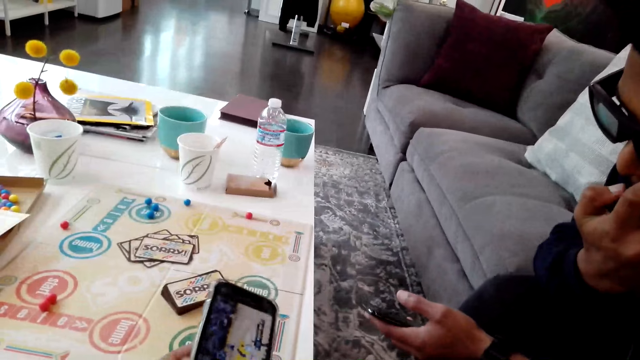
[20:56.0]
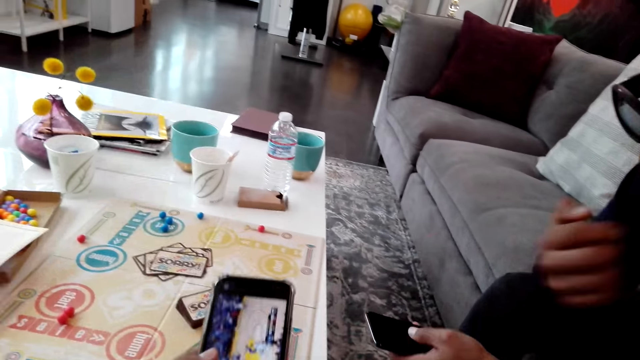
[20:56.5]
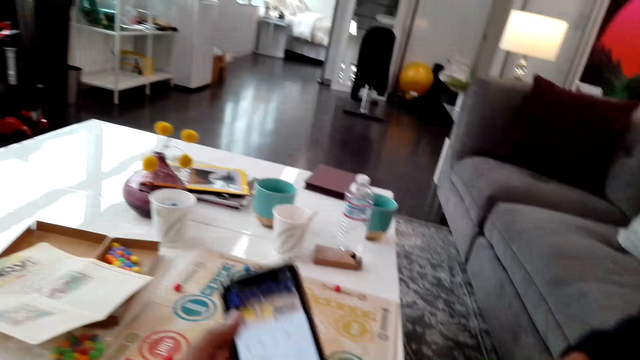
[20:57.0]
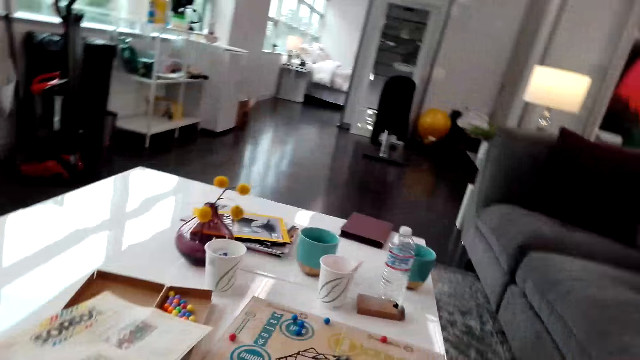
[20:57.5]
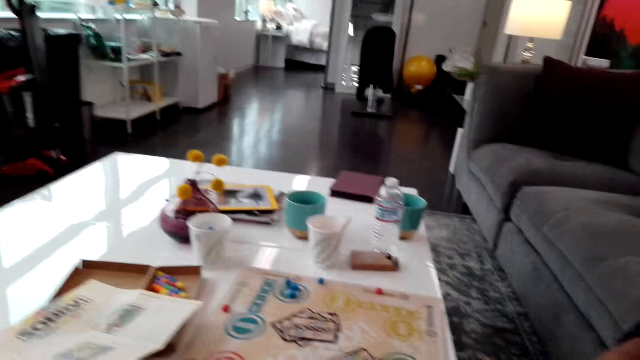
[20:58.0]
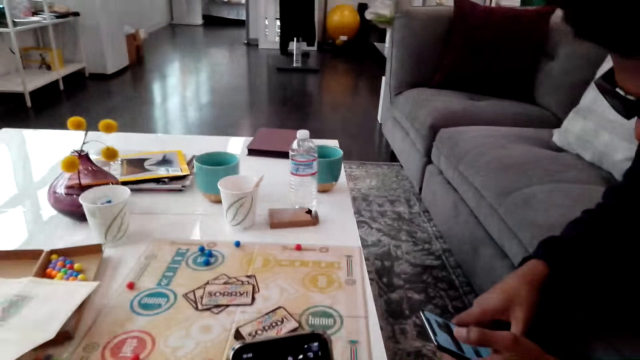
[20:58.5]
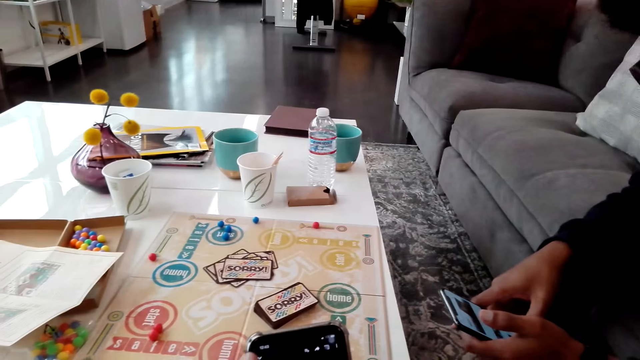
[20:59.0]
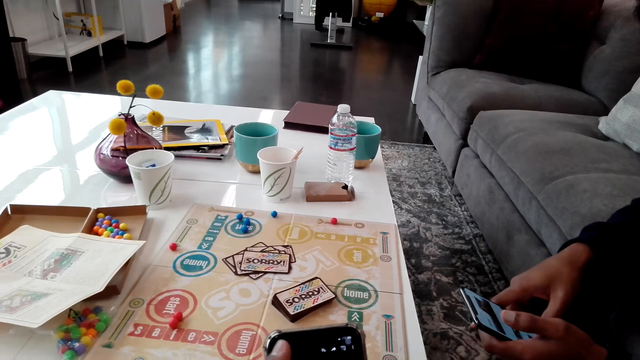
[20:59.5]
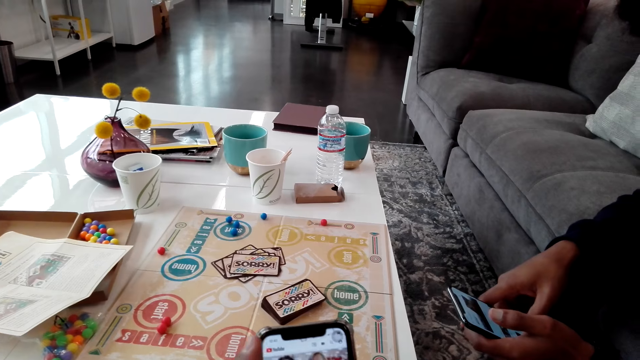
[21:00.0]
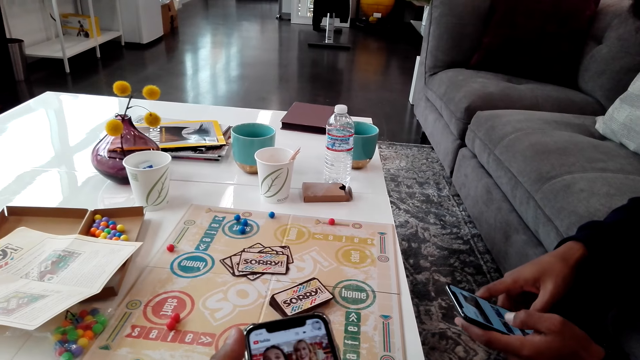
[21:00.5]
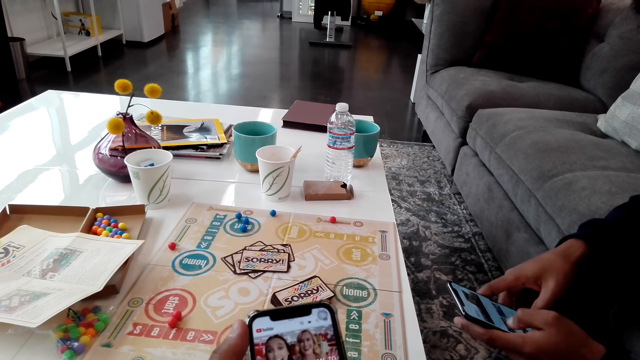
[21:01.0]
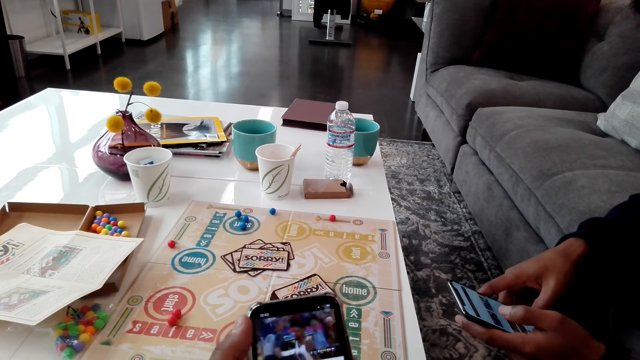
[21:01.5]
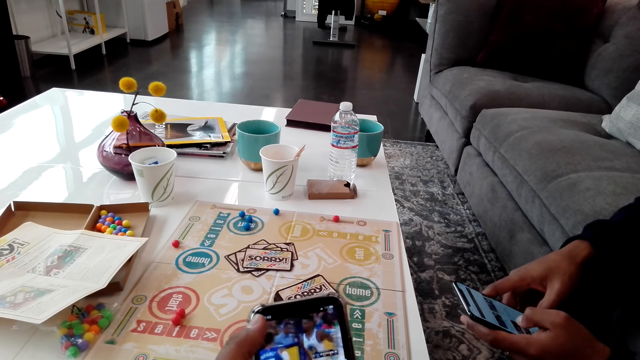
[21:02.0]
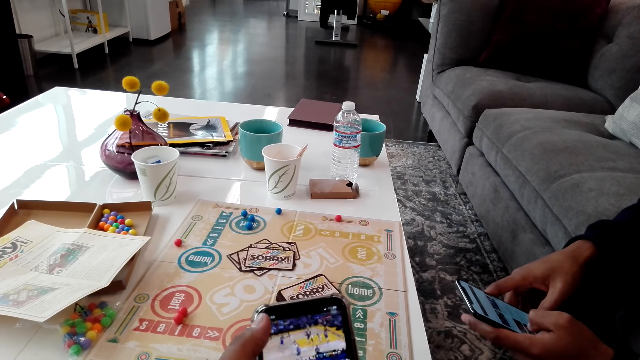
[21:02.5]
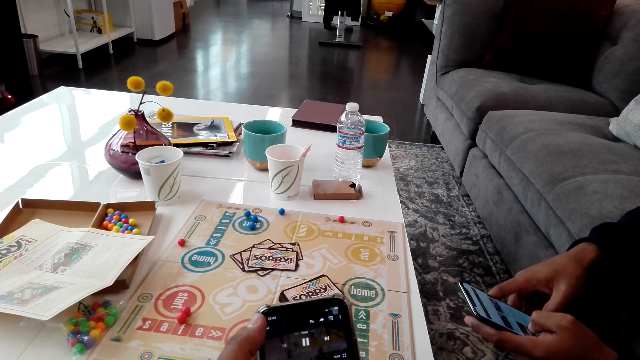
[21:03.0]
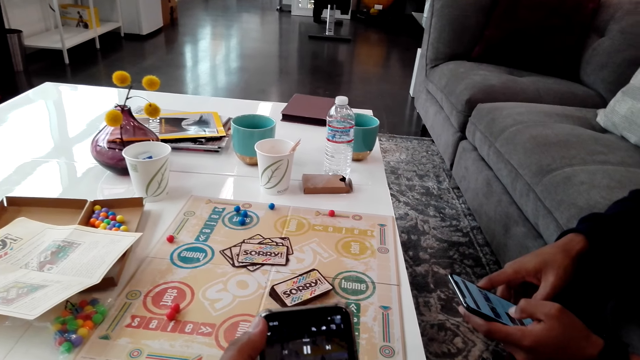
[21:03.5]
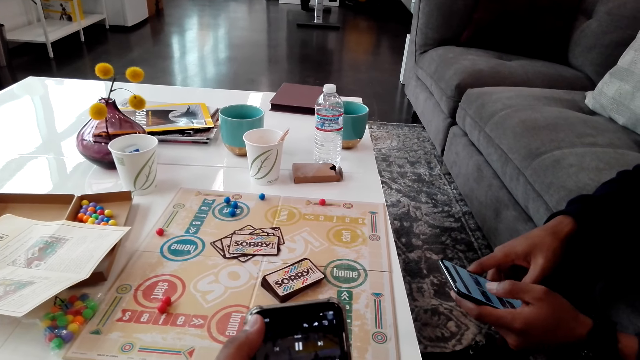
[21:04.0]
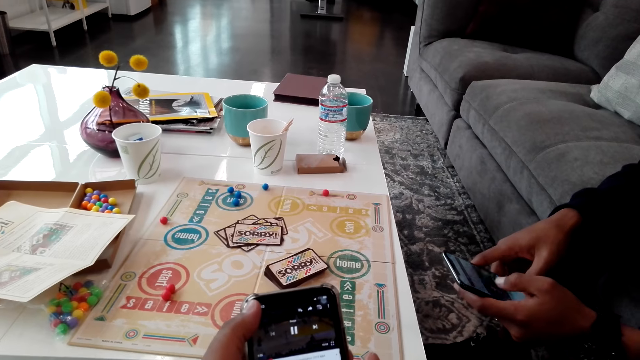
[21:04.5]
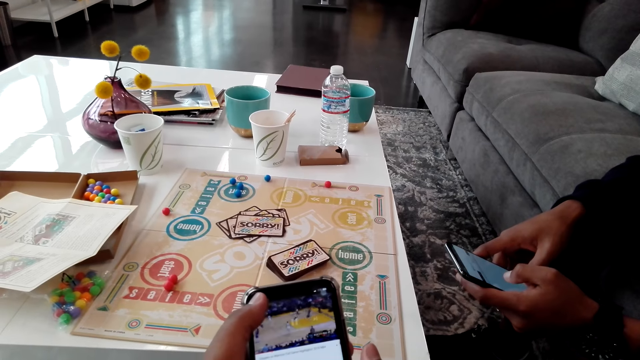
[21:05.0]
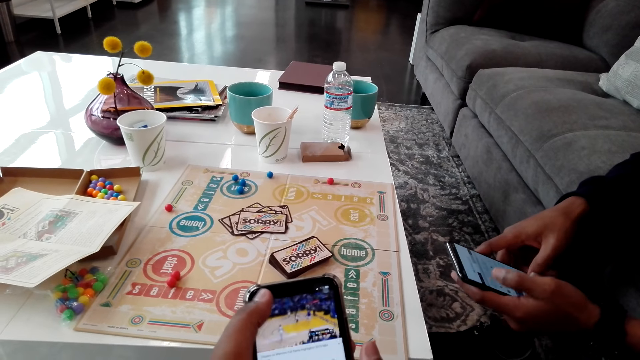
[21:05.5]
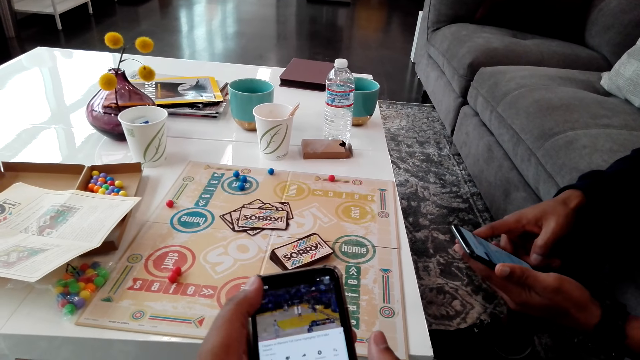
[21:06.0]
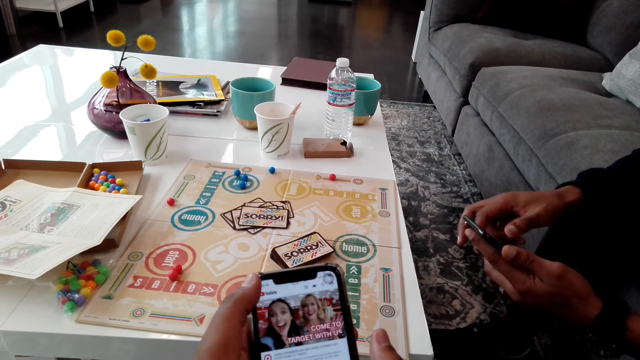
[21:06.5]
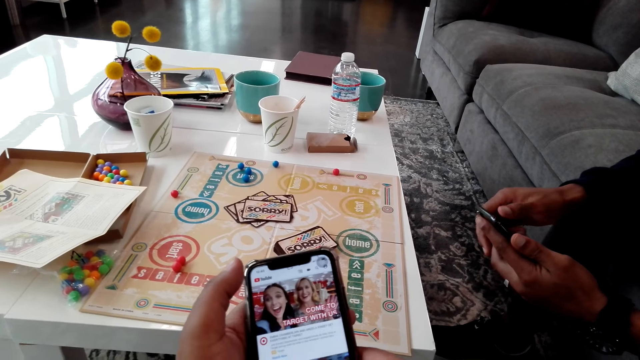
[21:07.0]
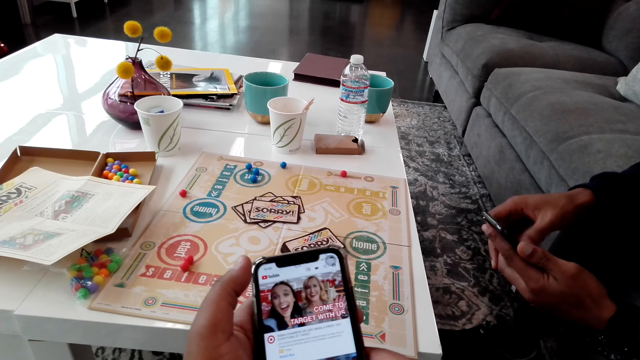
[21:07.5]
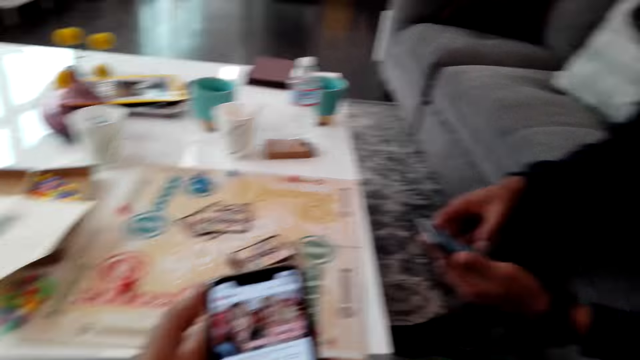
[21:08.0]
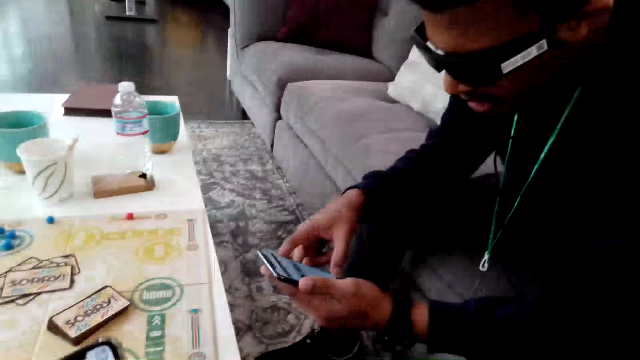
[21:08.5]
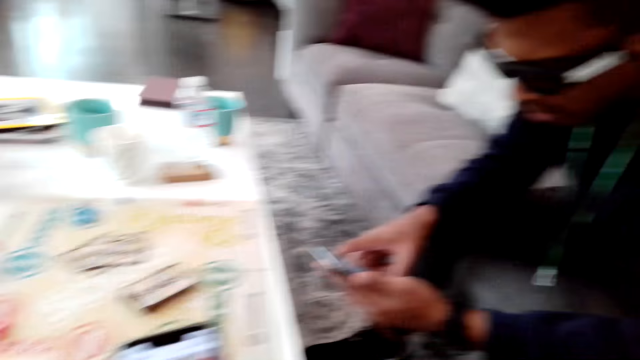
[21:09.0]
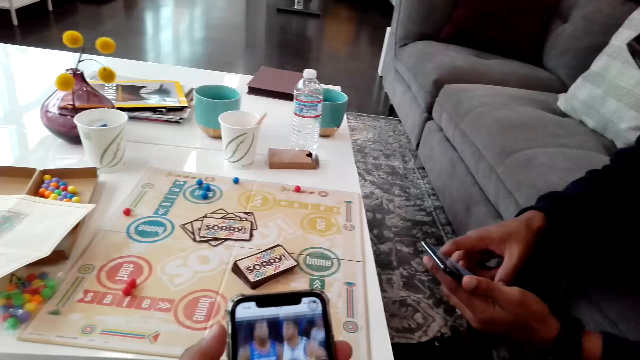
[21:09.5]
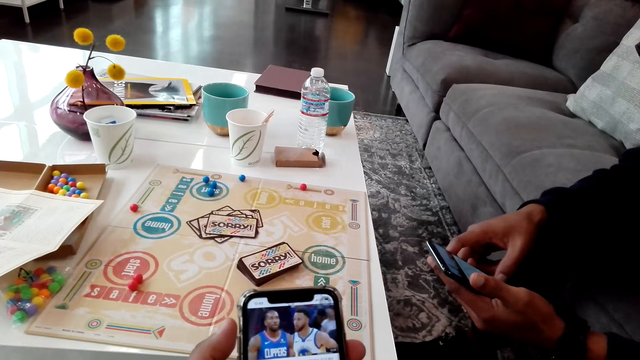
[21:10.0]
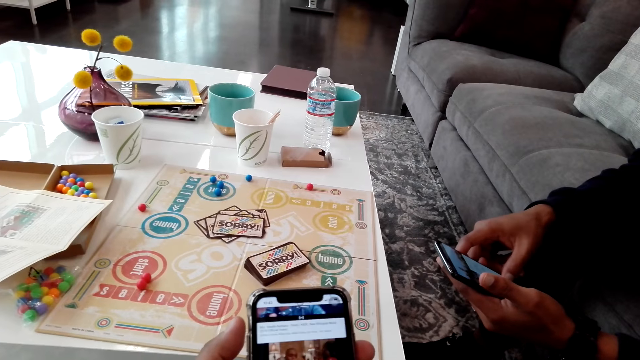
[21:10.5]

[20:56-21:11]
The camera wearer dialogues with a man. The man uses a phone. The camera wearer scrolls a phone. The man scrolls the phone. The camera wearer uses the phone.

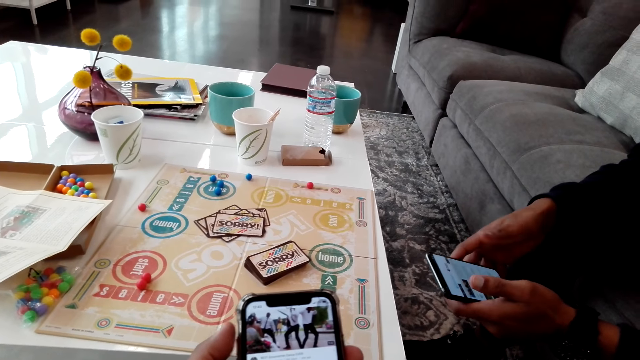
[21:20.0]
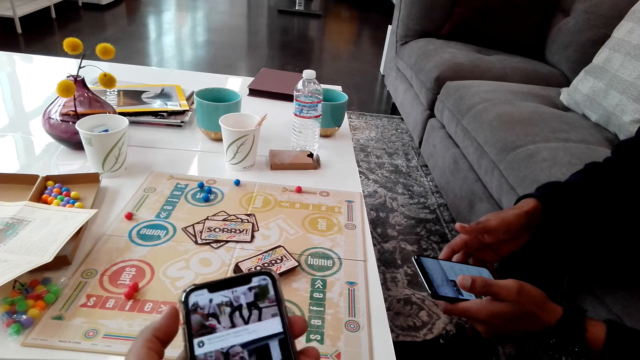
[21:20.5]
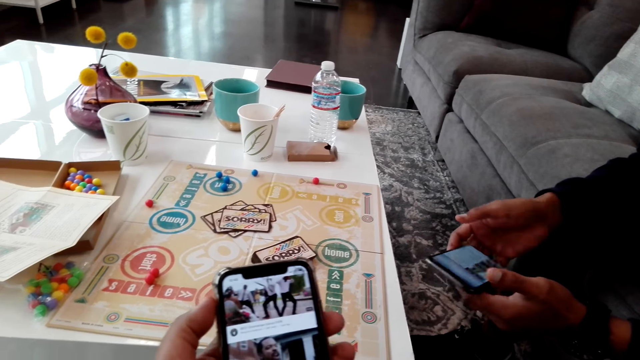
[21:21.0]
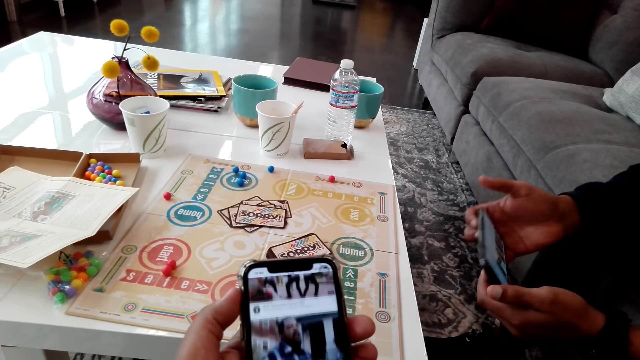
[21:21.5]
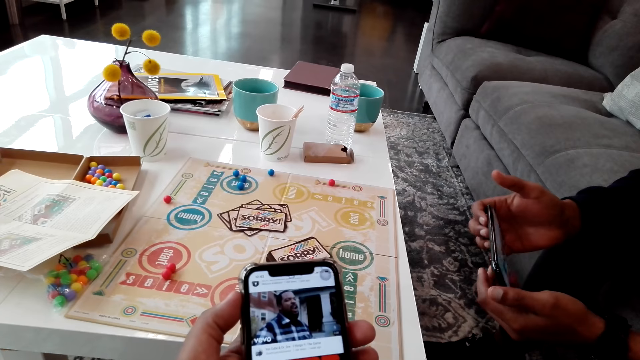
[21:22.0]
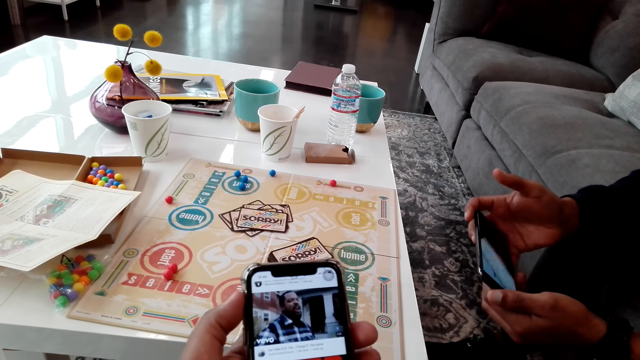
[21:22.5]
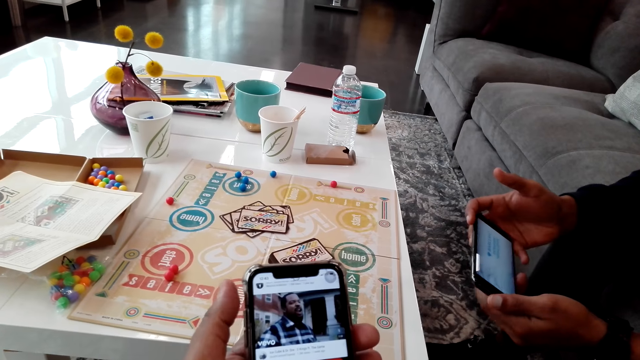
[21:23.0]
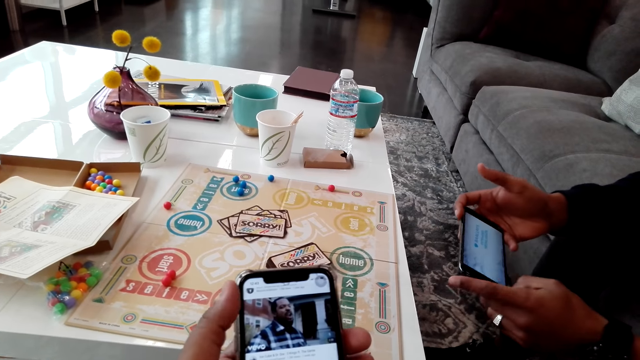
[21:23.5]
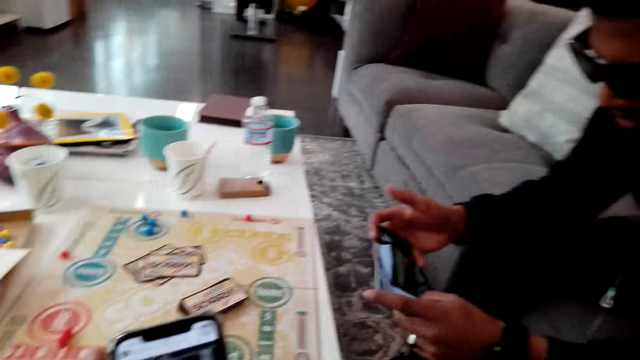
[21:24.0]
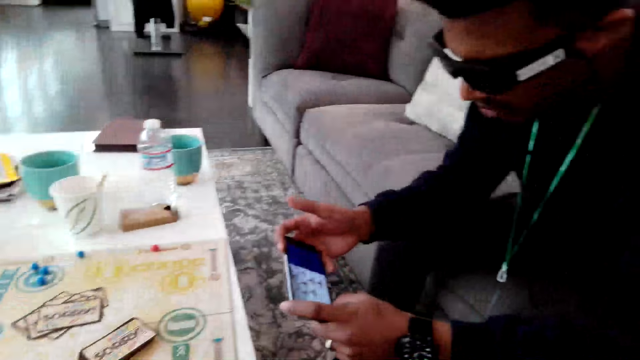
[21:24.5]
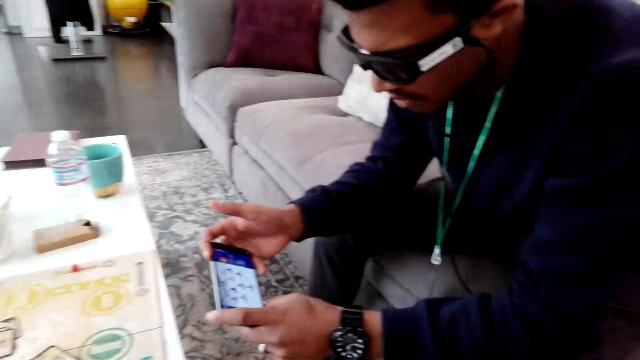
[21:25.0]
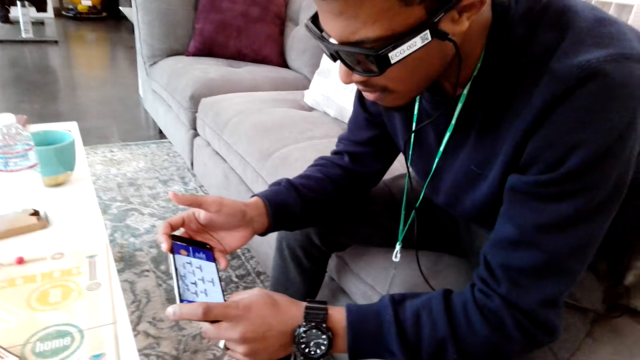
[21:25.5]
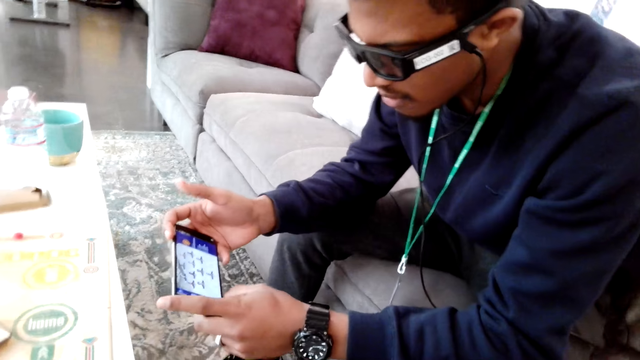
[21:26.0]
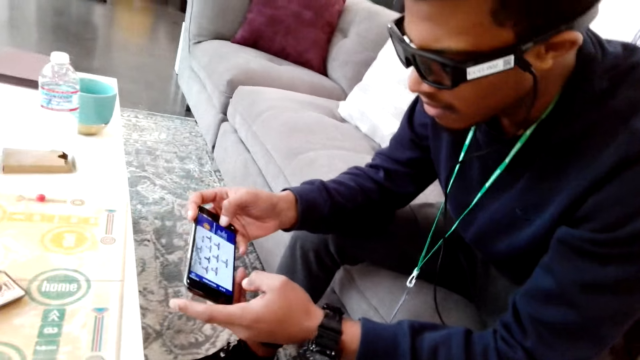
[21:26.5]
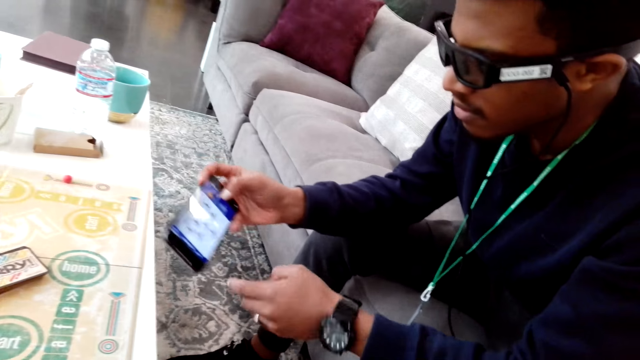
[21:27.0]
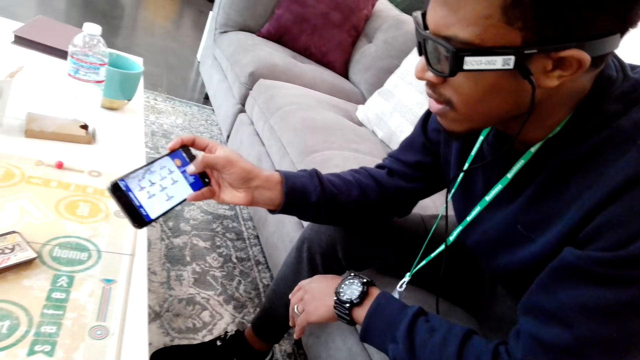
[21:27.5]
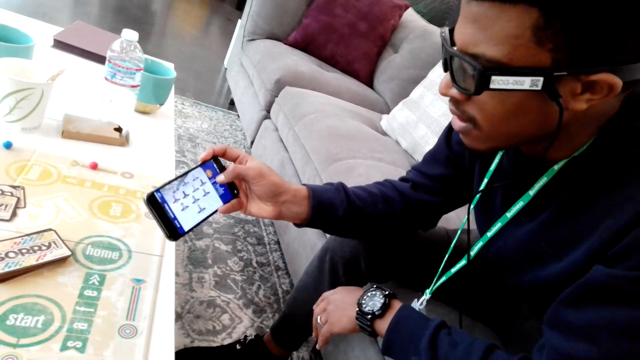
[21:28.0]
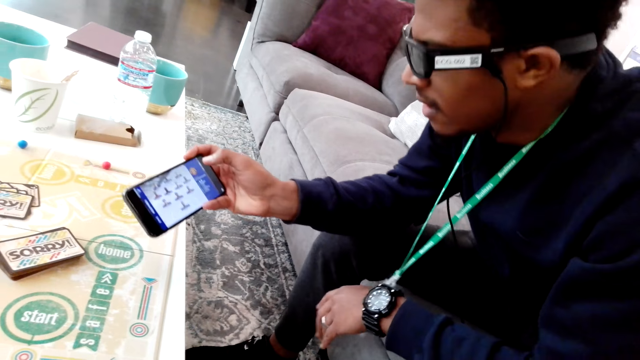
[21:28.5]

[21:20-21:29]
A man uses a phone. The camera wearer looks at the man.
